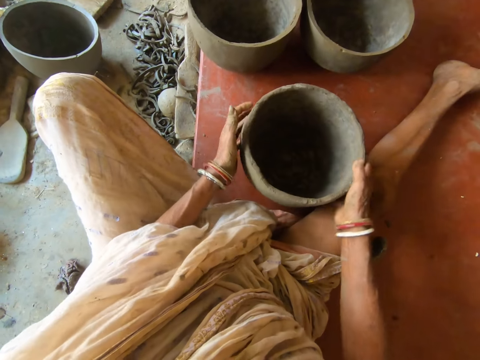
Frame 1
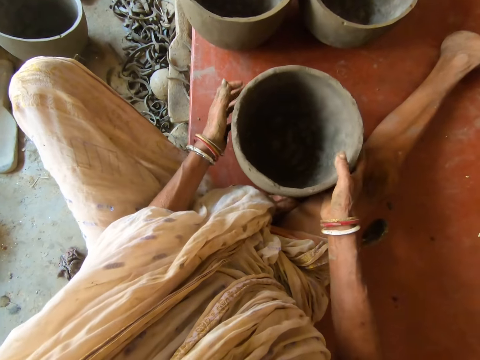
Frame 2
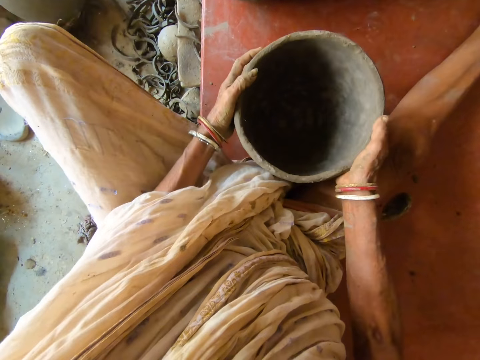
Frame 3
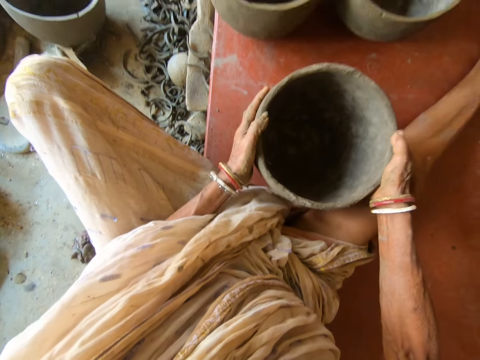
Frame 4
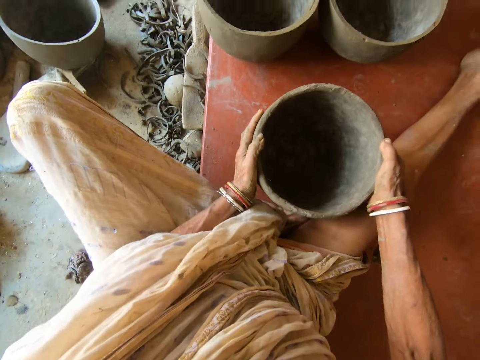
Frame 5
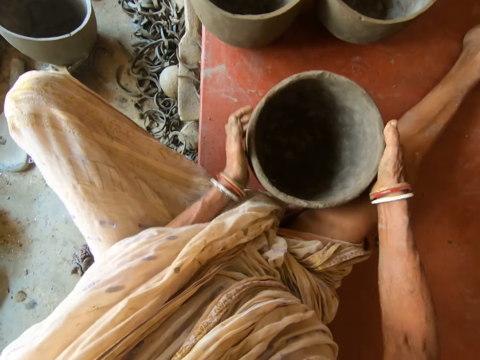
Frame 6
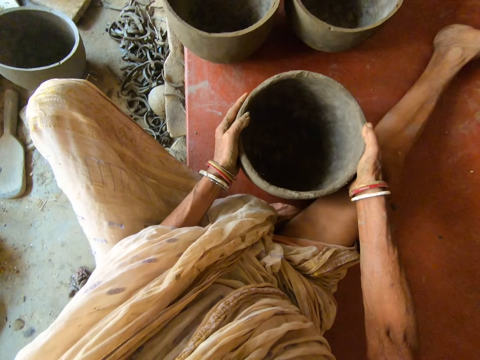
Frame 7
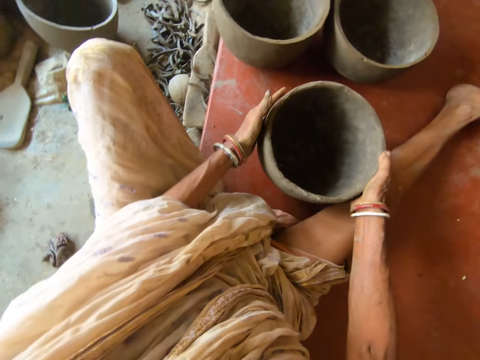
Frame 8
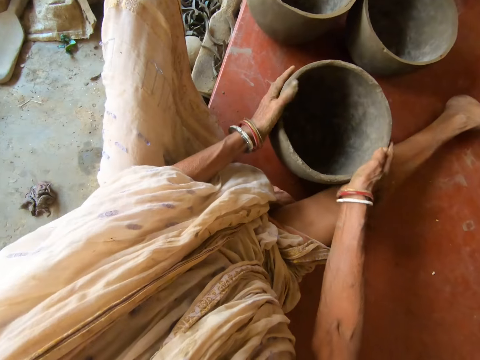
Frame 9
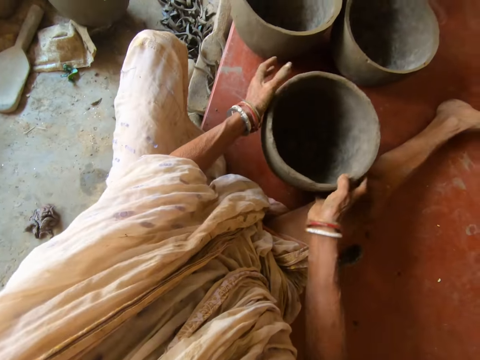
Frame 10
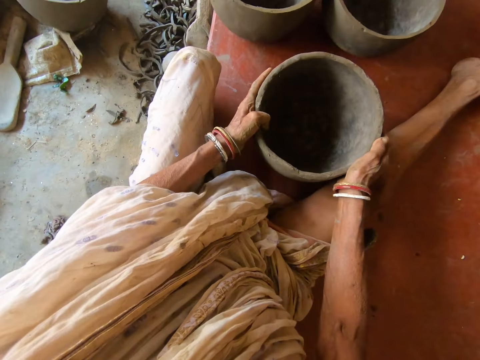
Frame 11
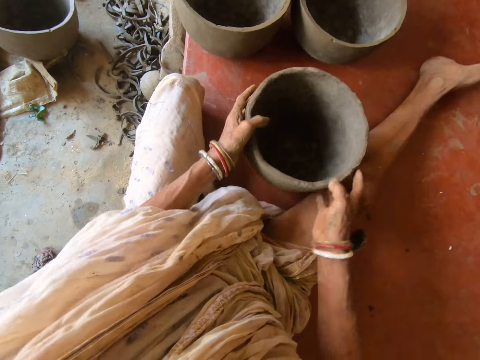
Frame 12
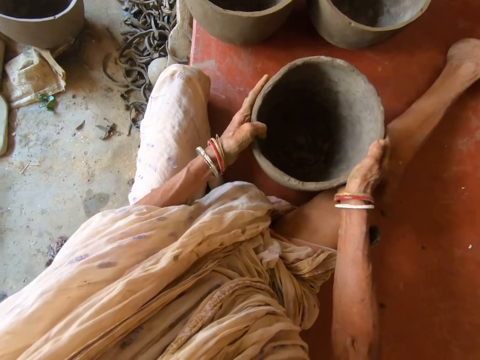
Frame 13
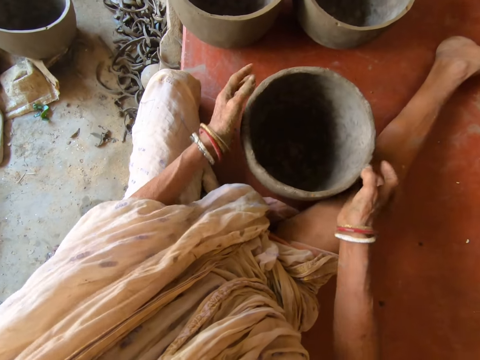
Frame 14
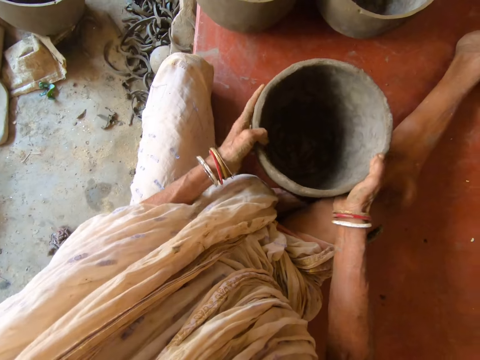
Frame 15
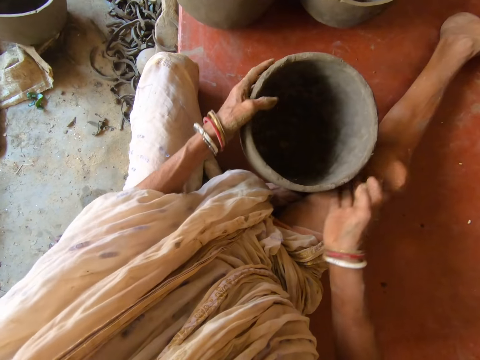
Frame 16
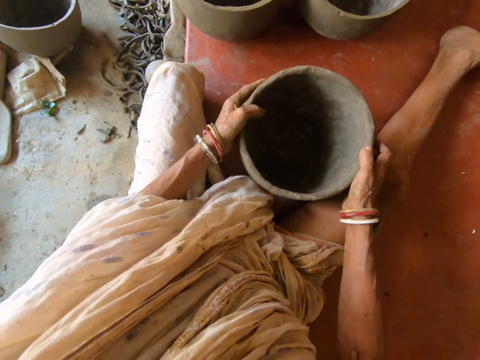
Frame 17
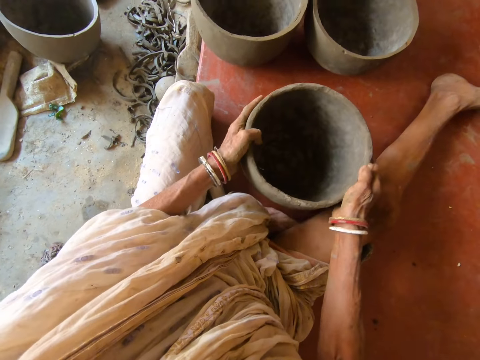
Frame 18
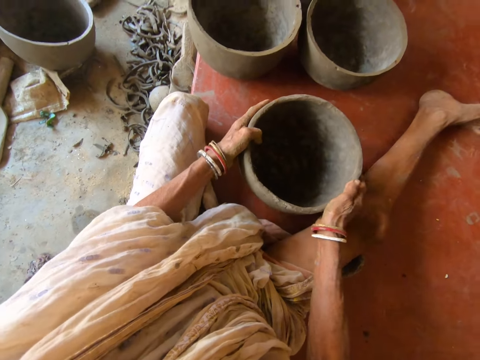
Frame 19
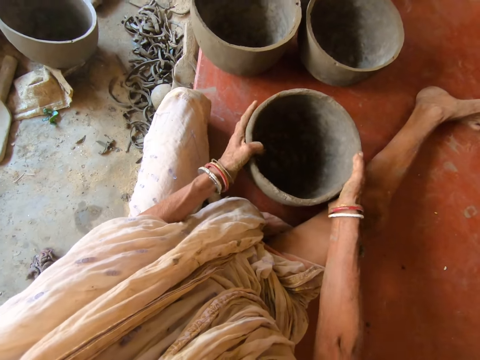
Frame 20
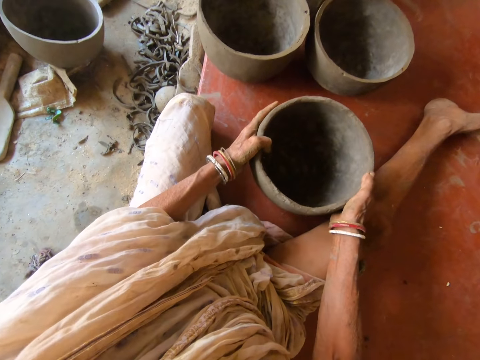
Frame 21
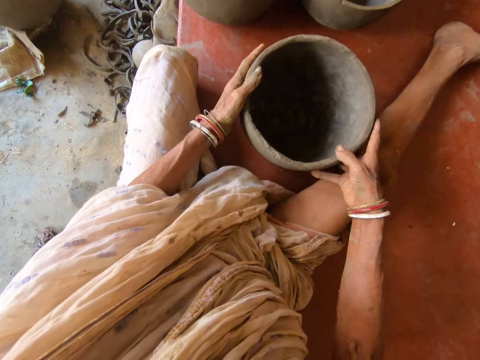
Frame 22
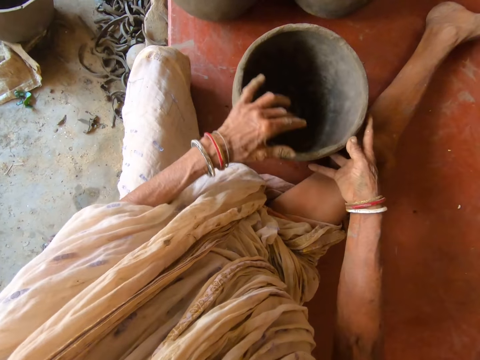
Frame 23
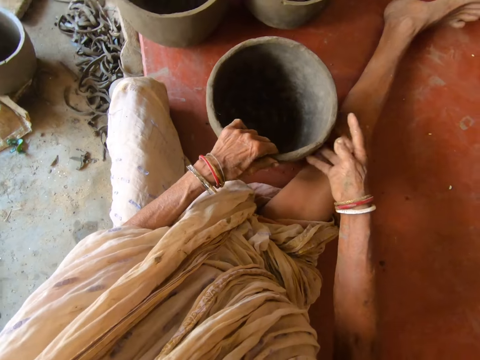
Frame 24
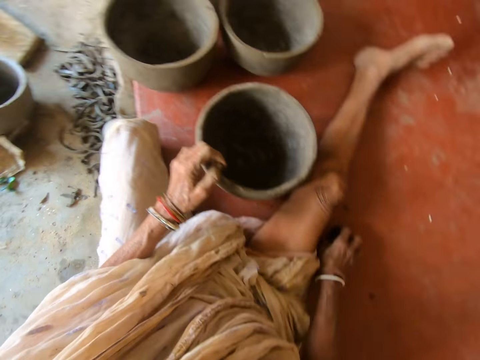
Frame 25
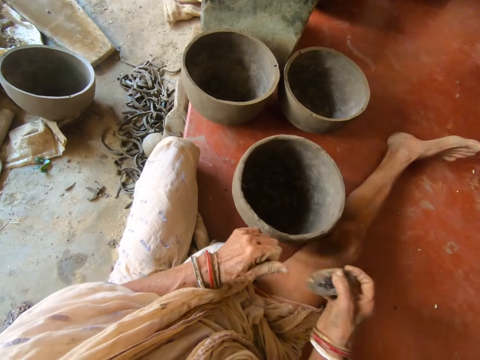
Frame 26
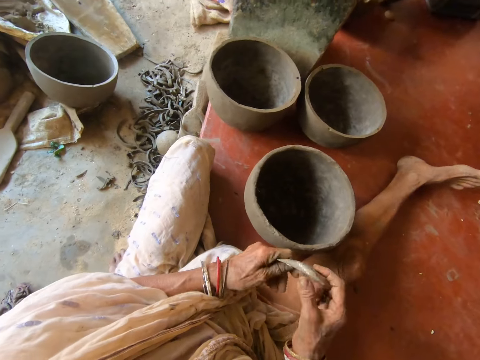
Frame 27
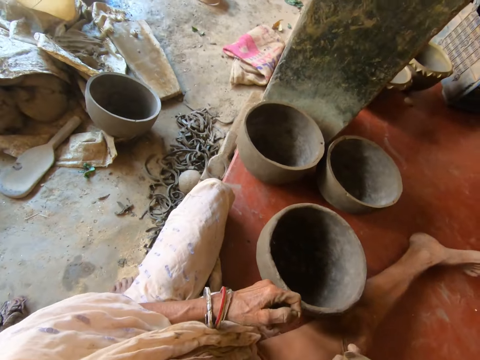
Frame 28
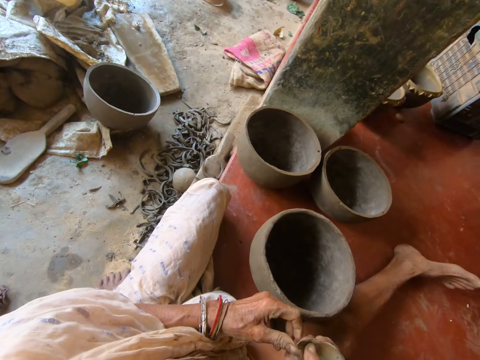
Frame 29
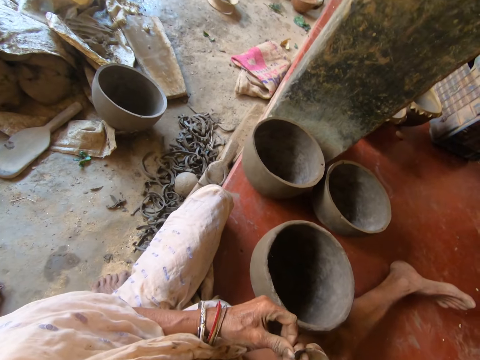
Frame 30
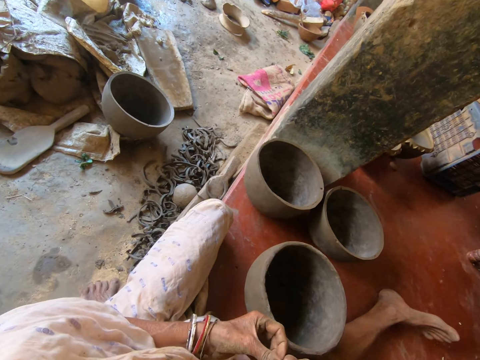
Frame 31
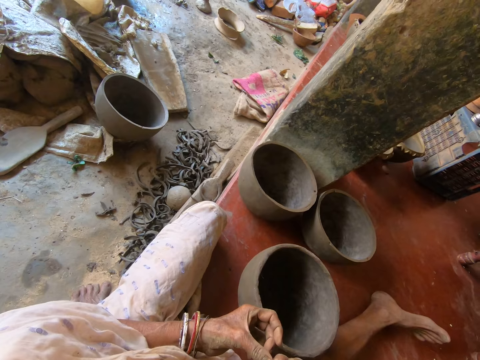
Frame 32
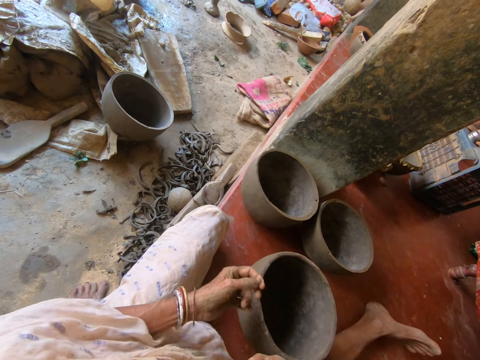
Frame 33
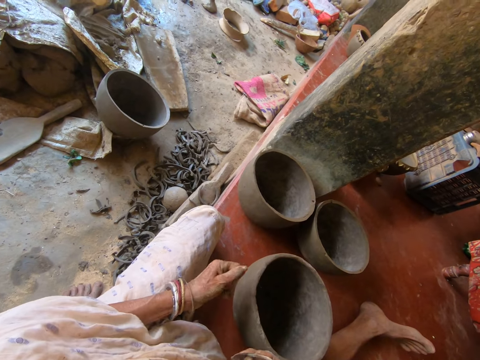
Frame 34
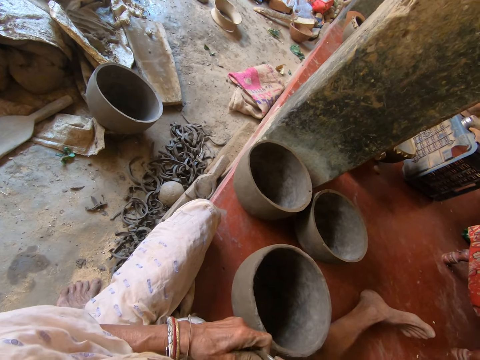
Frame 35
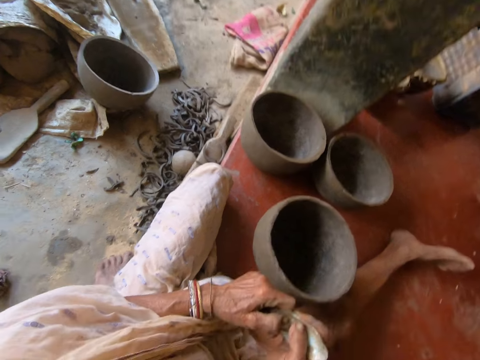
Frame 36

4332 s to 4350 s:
The camera wearer hits the pottery in her hands on the floor. She turns the pottery on the floor with her hands. She hits the pottery in her hands on the floor. She turns the pottery on the floor with her hands. She hits the pottery in her hands on the floor. She picks up the scraper from the floor with her right hand. She holds the scraper with her hands. She removes scraped clay from the scraper with her left hand.

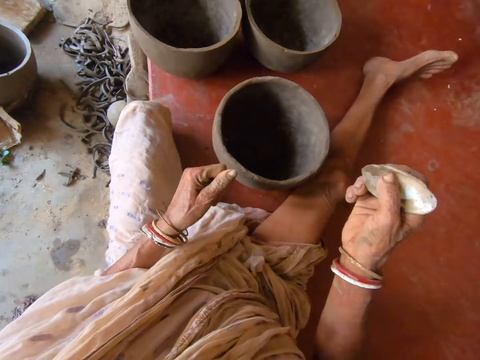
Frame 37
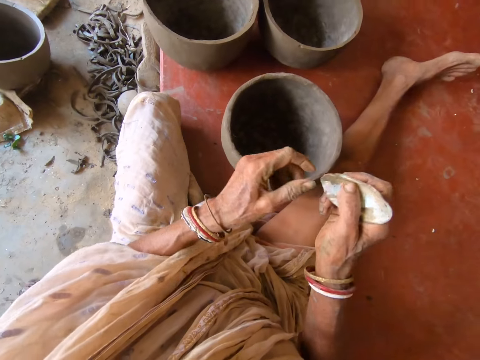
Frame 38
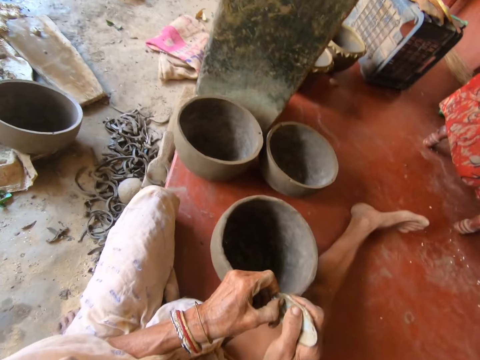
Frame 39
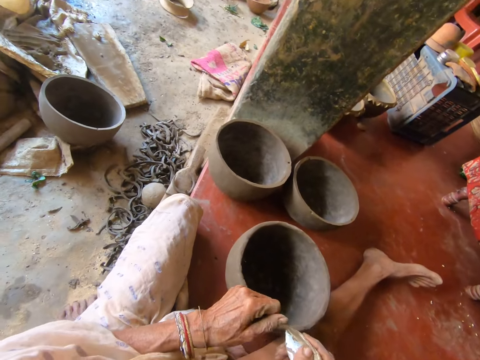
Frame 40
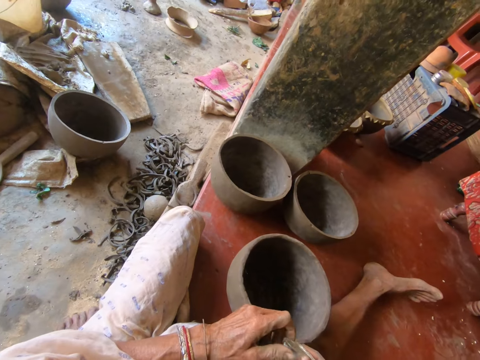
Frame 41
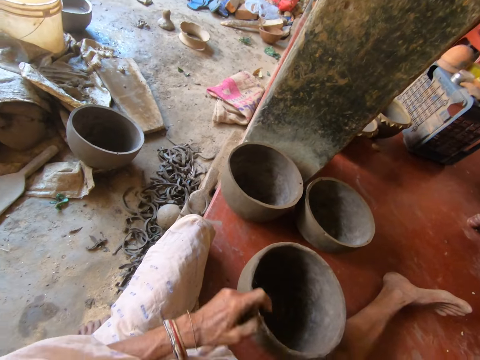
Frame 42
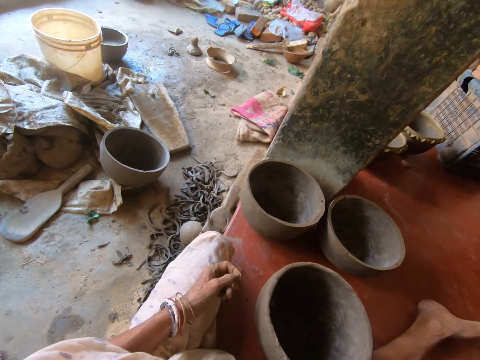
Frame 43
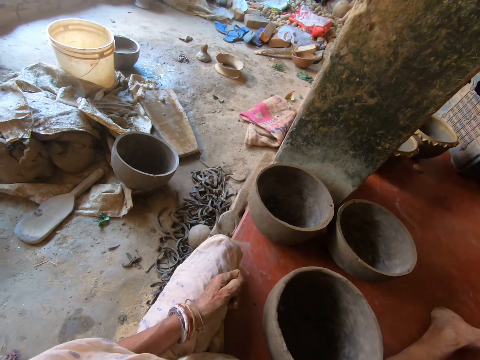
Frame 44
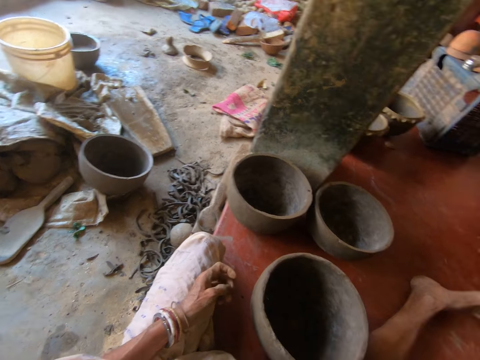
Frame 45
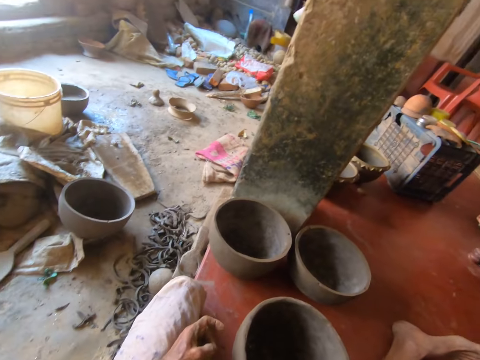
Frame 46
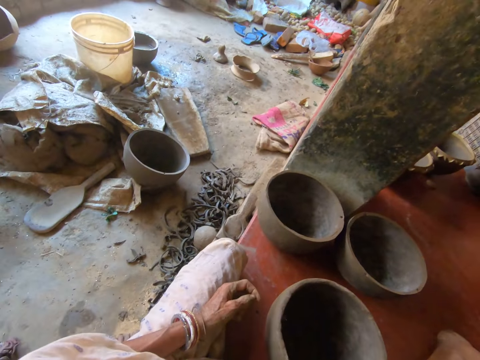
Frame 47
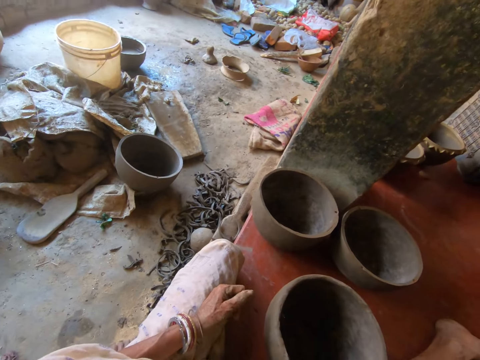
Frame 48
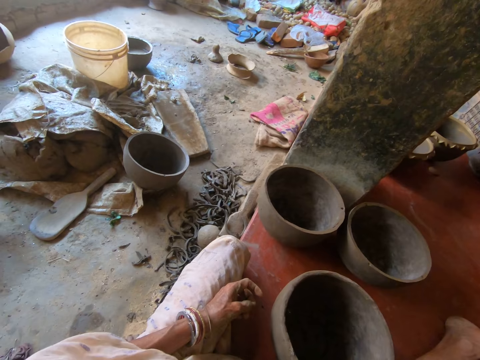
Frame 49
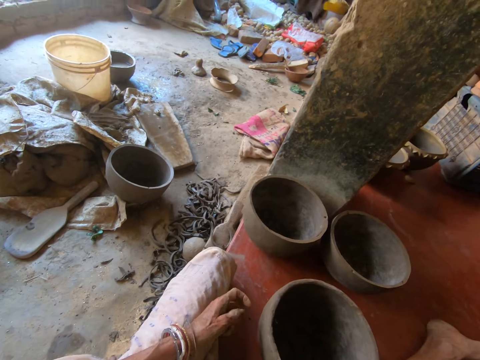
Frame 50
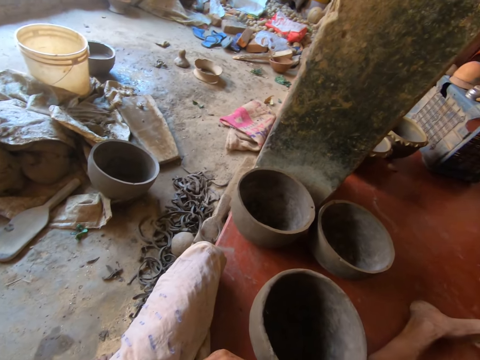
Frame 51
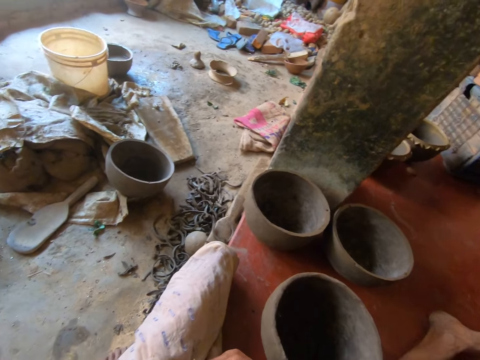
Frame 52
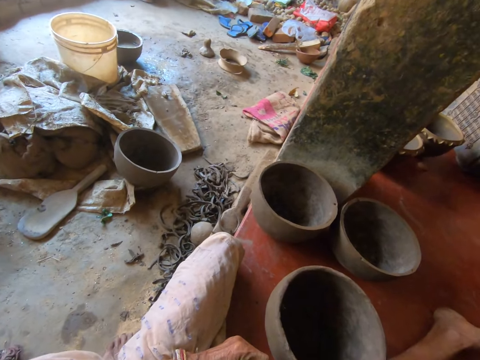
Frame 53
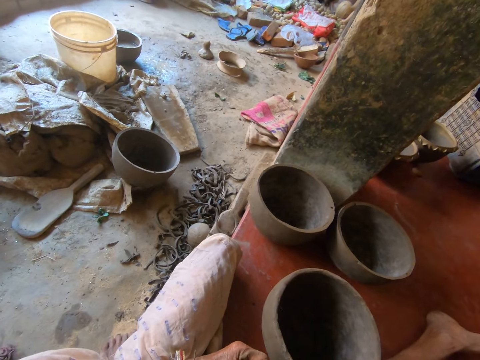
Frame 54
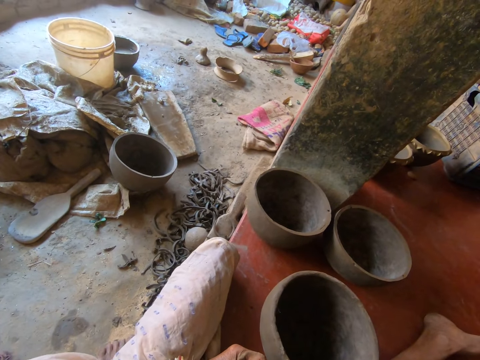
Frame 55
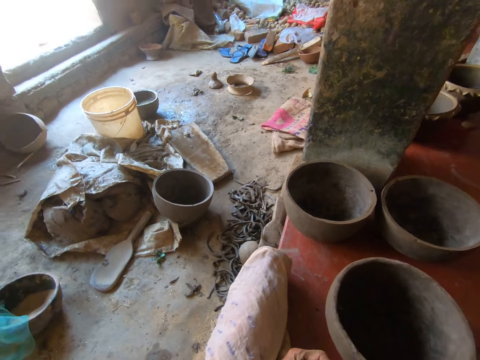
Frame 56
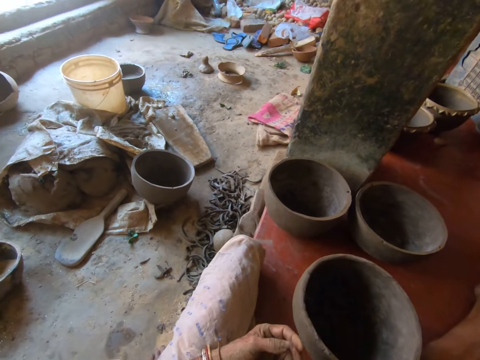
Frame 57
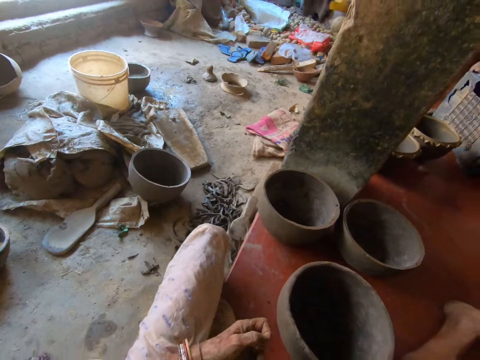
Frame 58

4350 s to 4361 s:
The camera wearer removes clay from the scrap. They talk to a person.
